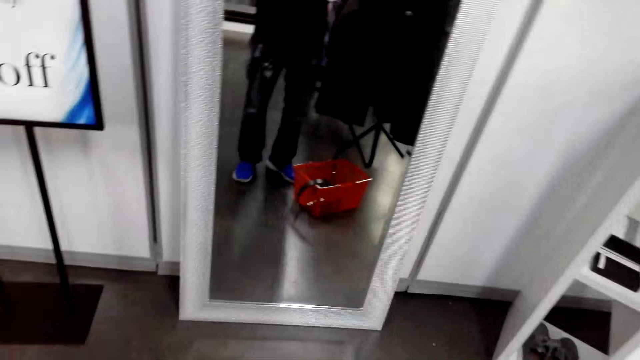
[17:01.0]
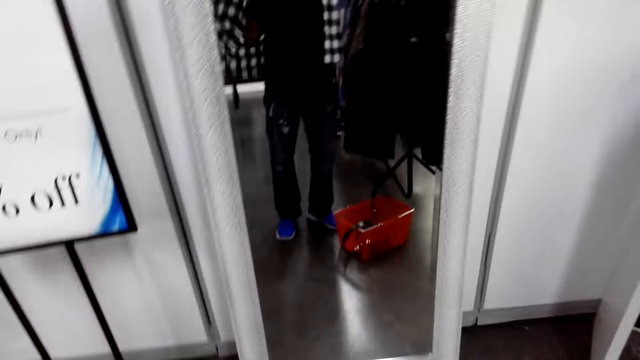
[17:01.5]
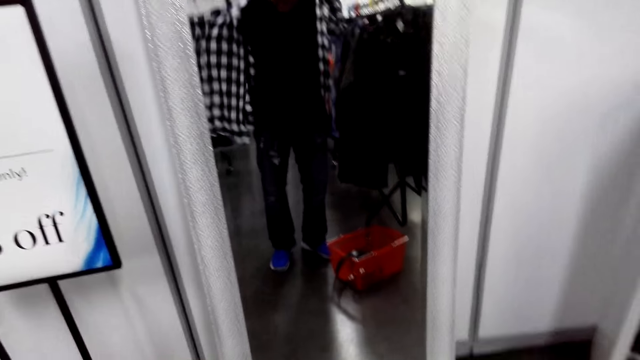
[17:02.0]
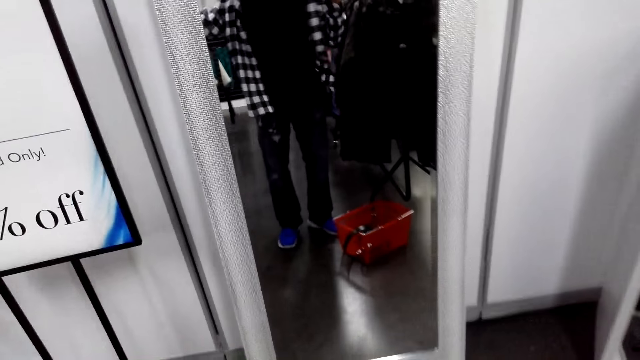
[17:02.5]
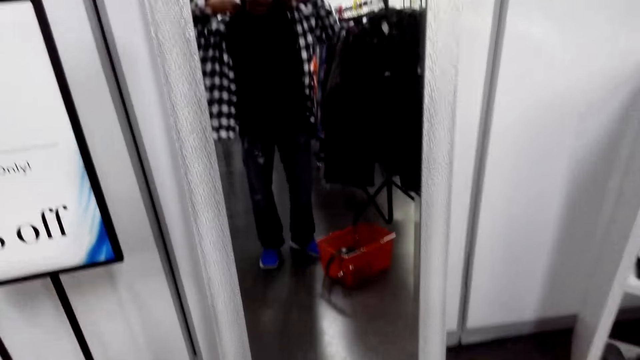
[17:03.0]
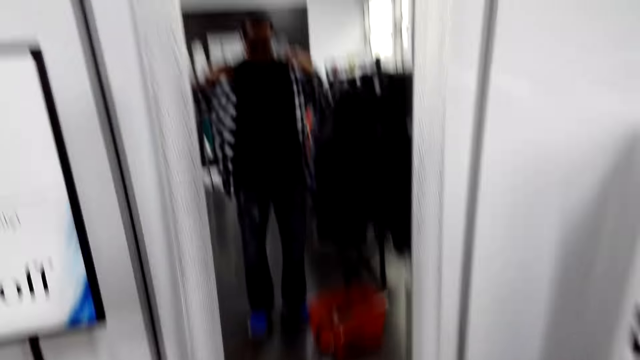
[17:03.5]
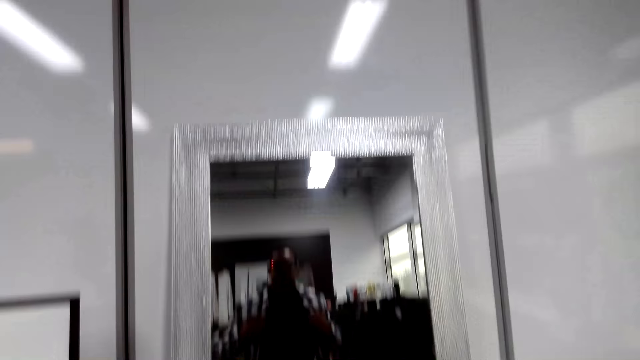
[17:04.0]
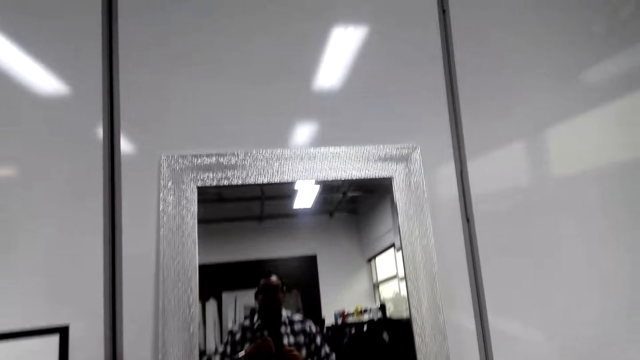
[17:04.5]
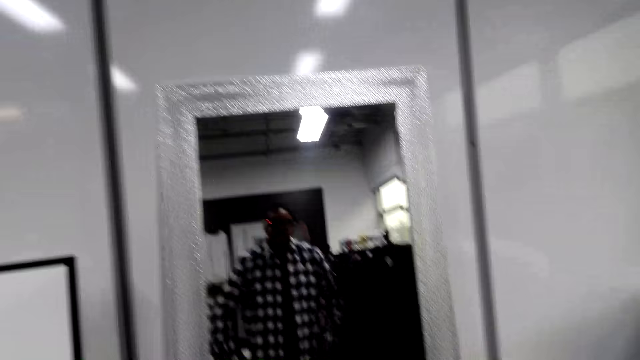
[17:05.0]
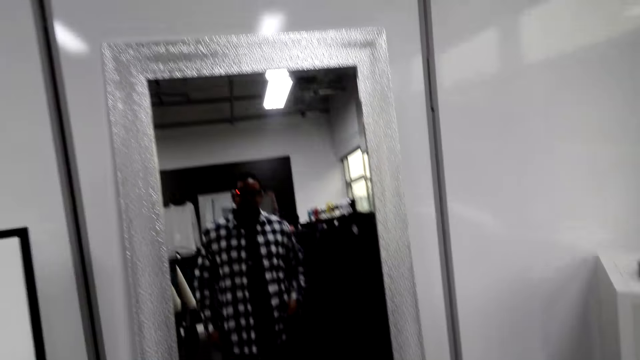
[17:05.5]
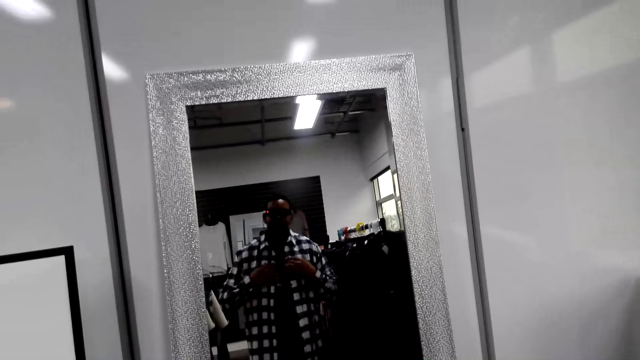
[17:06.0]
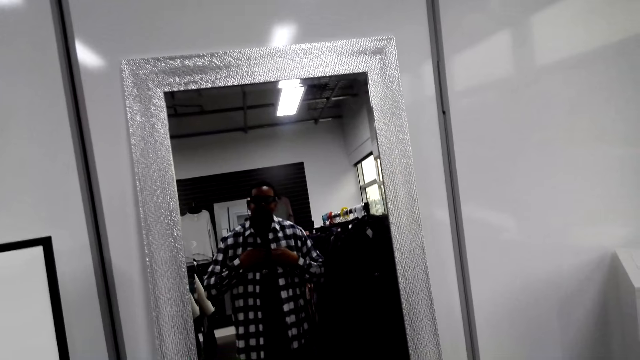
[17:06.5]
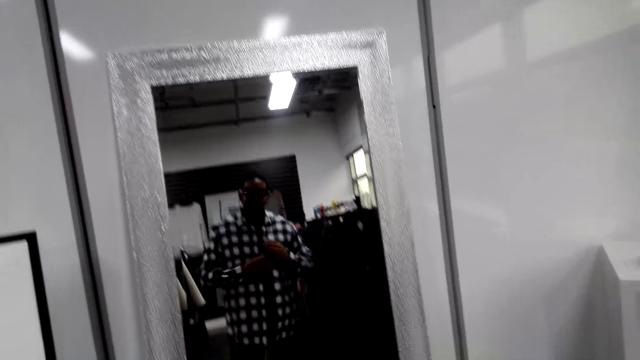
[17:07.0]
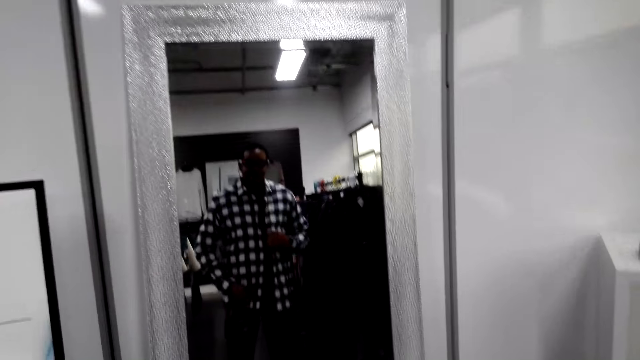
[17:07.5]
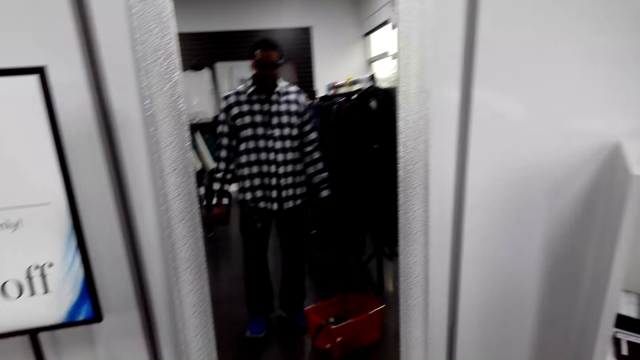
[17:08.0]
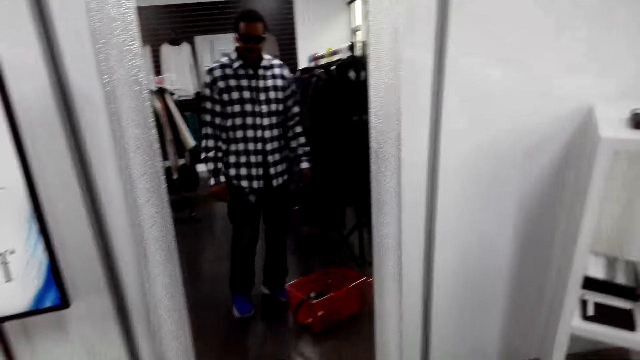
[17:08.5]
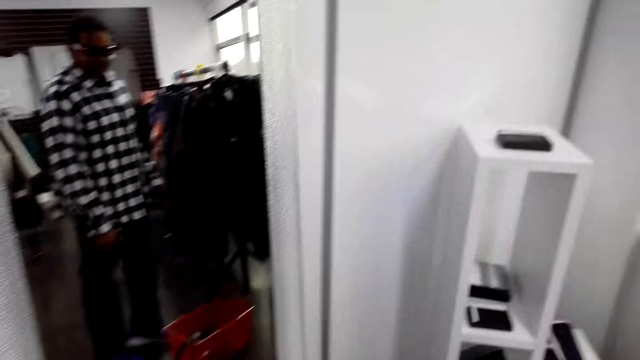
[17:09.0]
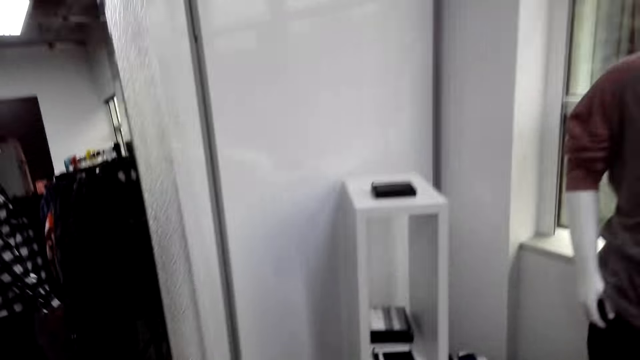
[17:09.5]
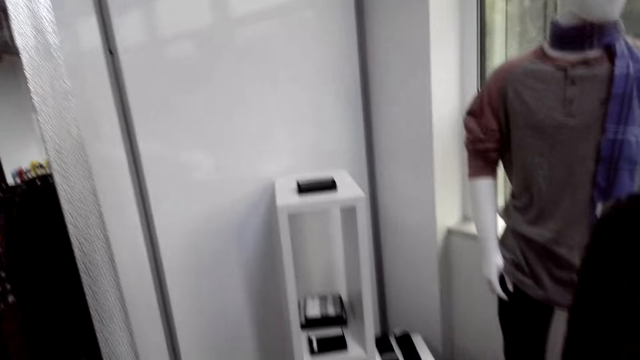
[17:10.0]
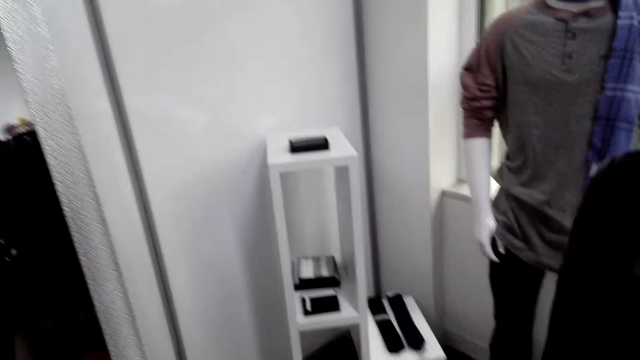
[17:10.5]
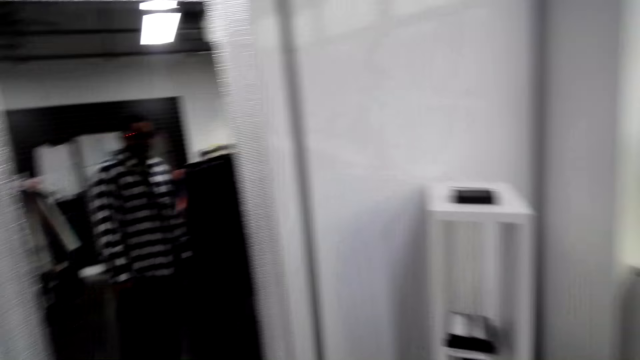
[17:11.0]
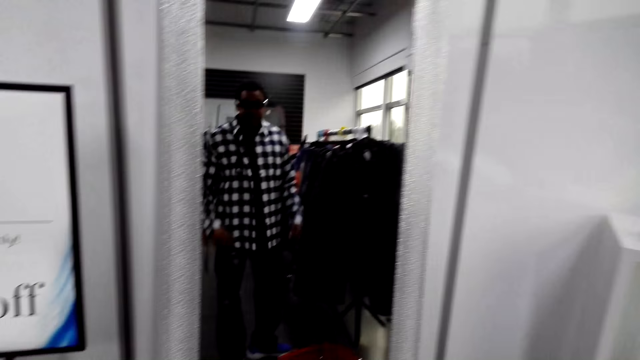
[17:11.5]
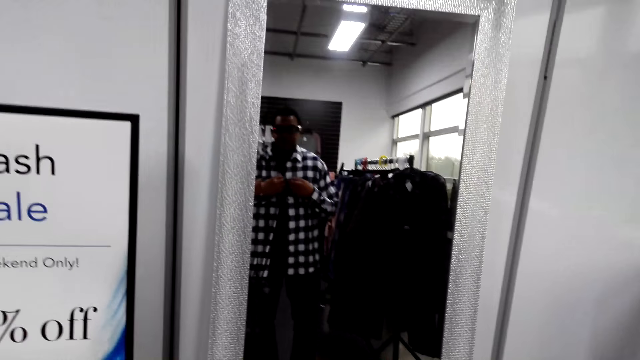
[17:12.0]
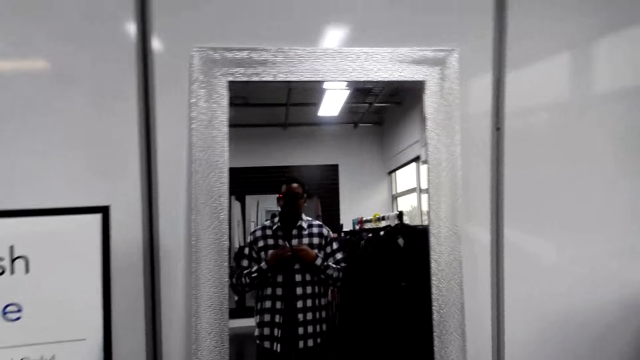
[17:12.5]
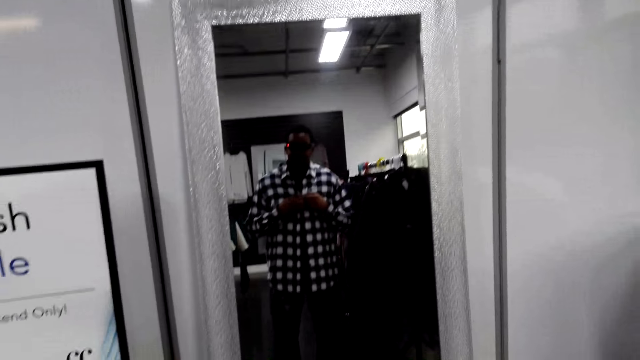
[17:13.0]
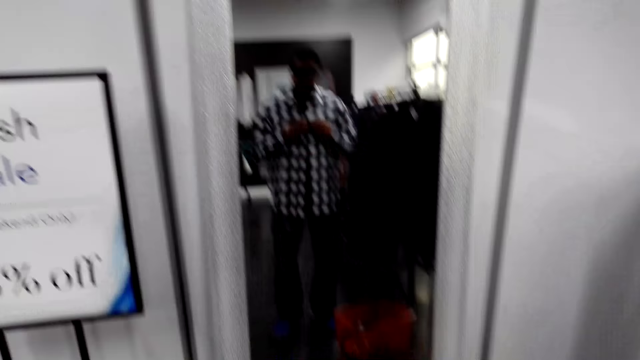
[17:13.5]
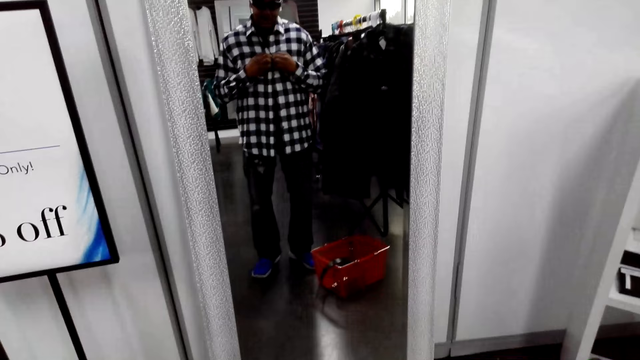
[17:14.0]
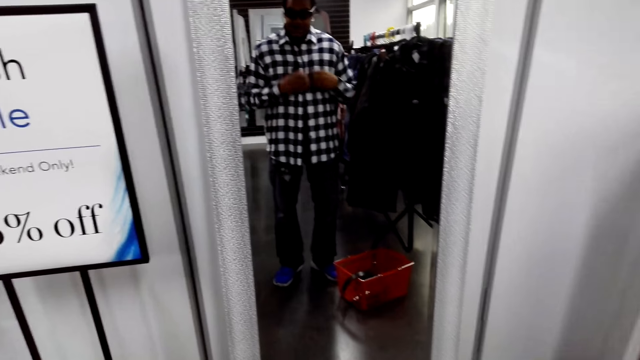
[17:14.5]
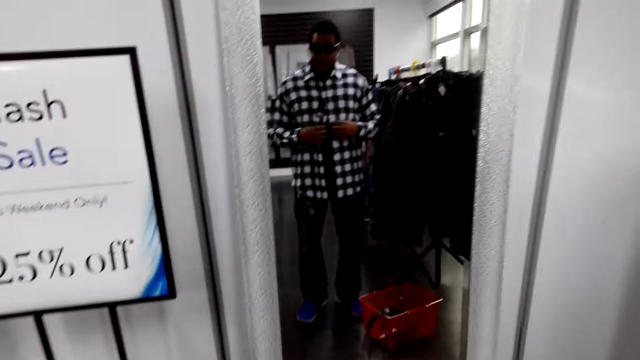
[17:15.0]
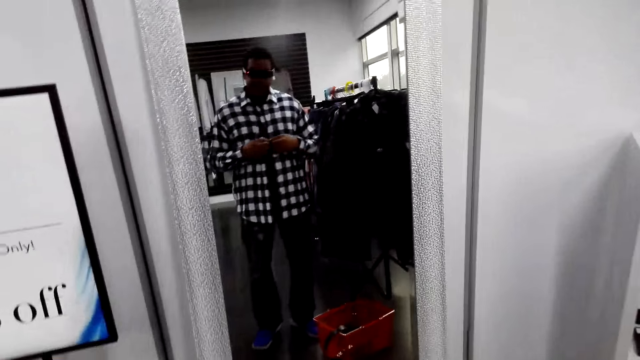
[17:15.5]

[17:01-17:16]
The camera wearer stares at himself in the mirror. They fasten the clothes button.

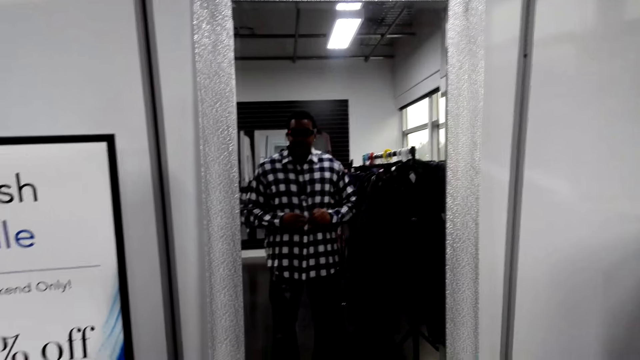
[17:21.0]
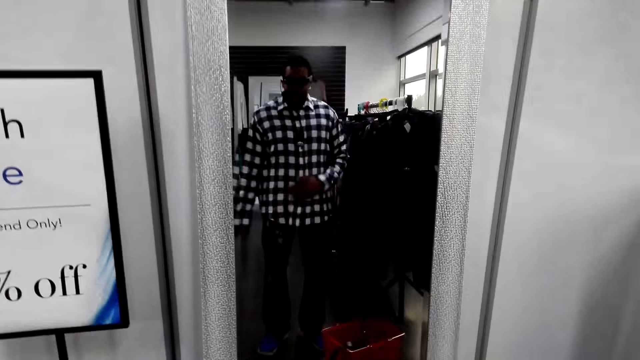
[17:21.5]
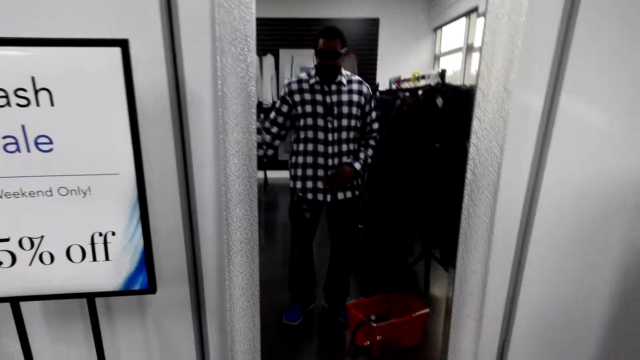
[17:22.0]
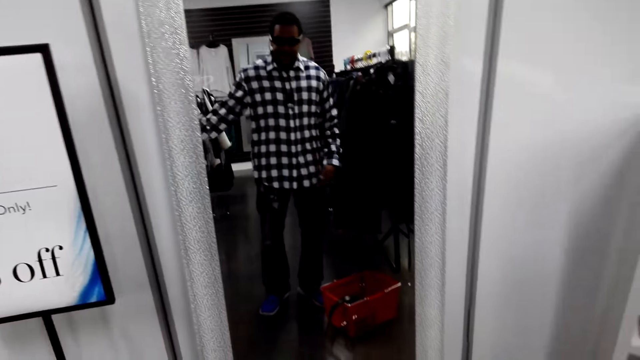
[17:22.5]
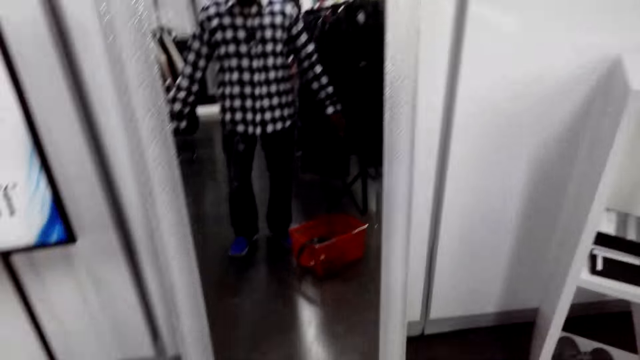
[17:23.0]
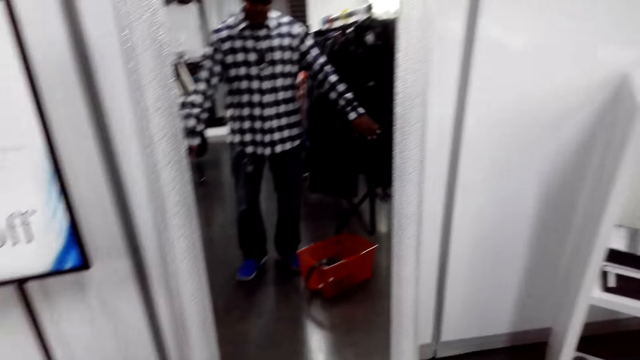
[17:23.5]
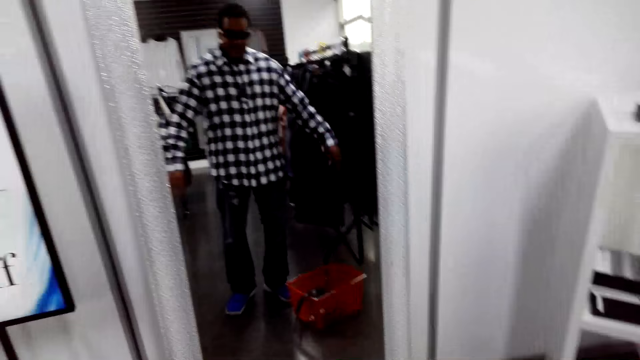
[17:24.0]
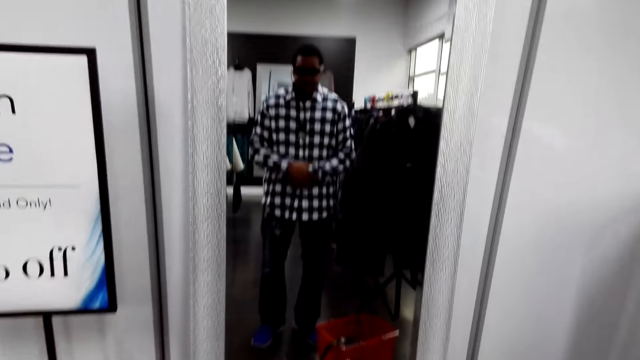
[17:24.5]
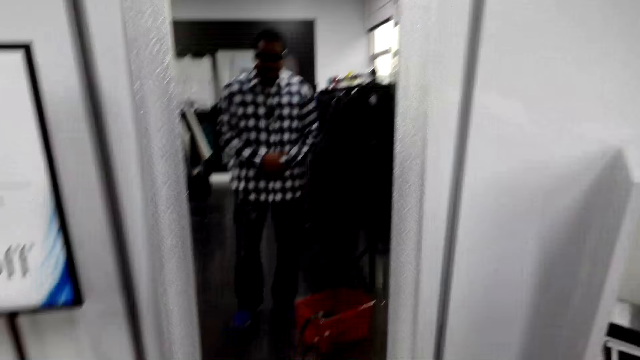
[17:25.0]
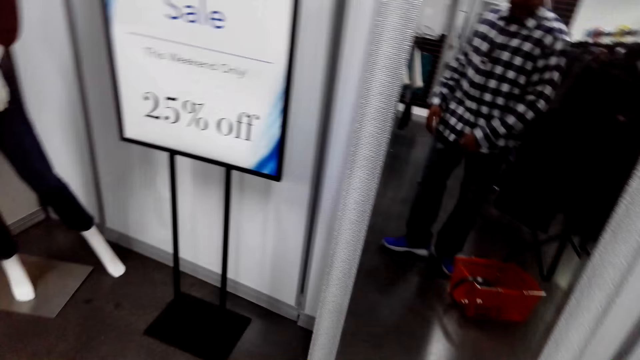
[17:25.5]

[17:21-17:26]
The camera wearer buttons the shirt.
